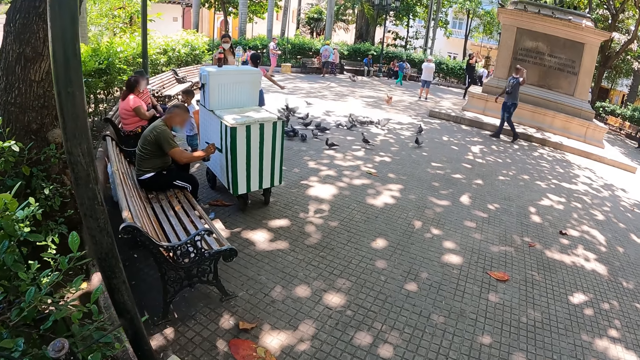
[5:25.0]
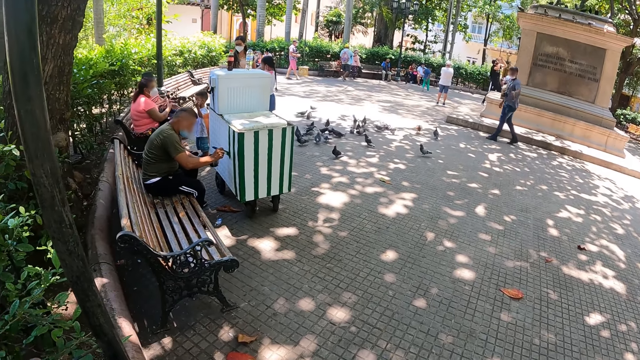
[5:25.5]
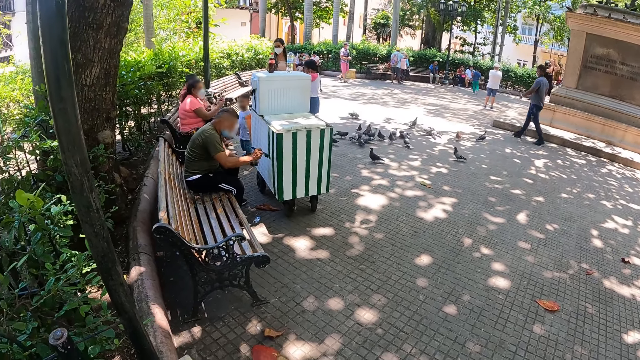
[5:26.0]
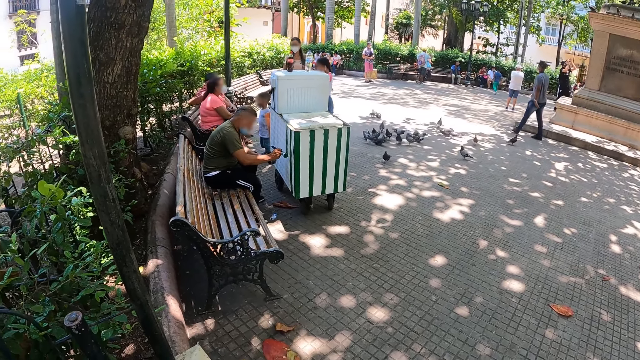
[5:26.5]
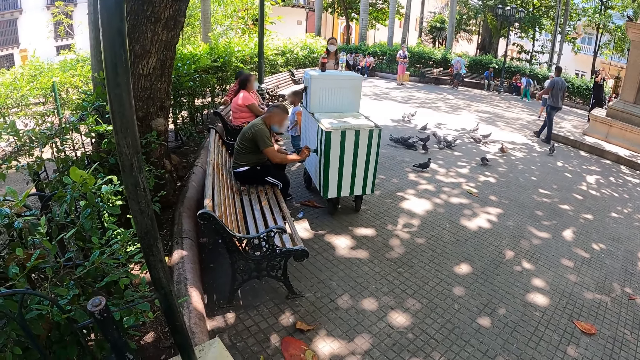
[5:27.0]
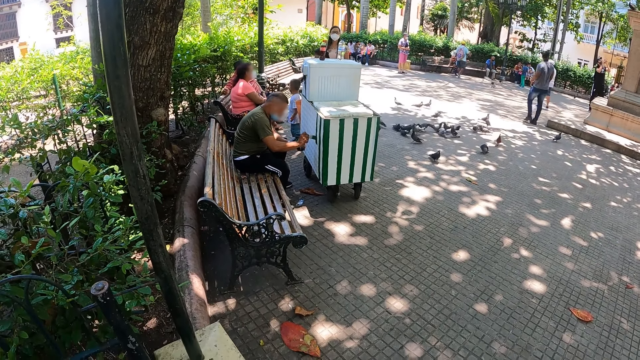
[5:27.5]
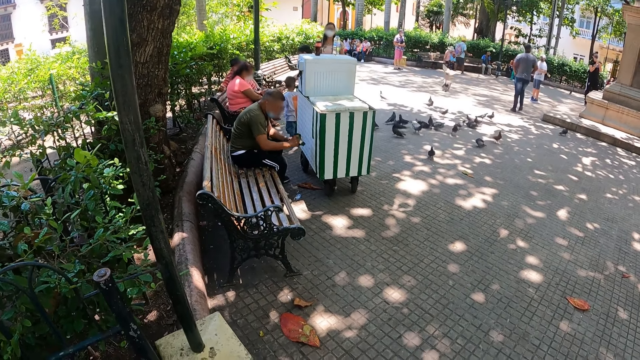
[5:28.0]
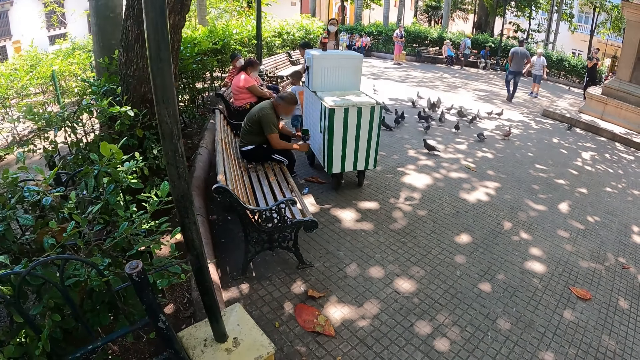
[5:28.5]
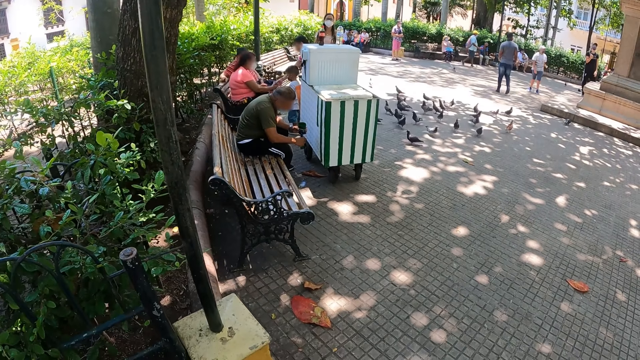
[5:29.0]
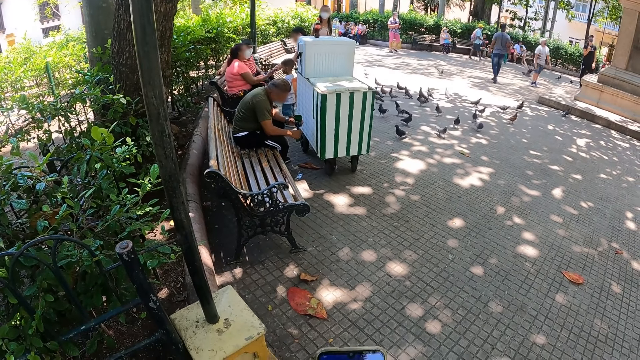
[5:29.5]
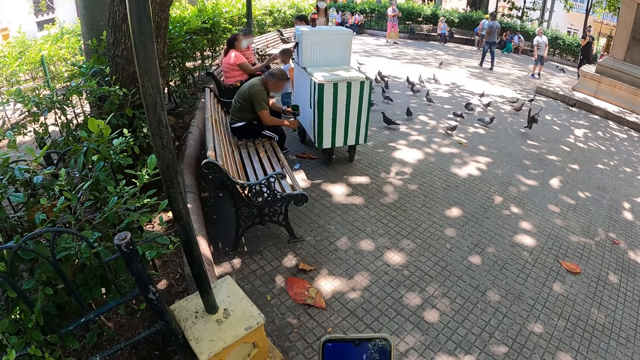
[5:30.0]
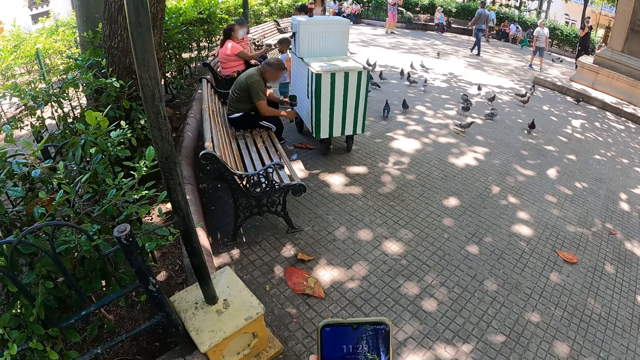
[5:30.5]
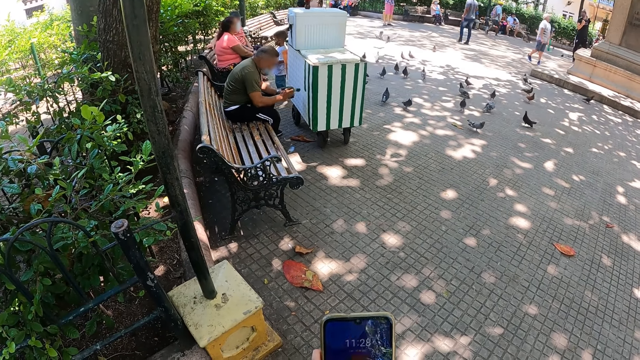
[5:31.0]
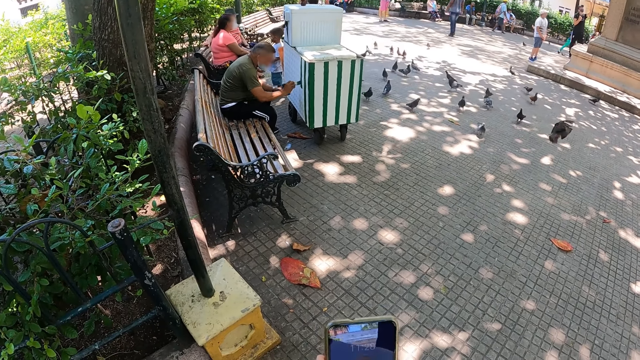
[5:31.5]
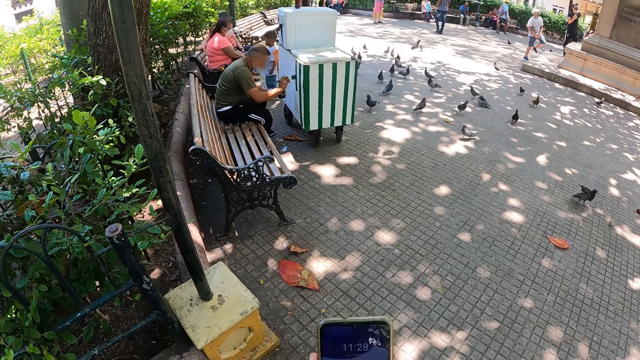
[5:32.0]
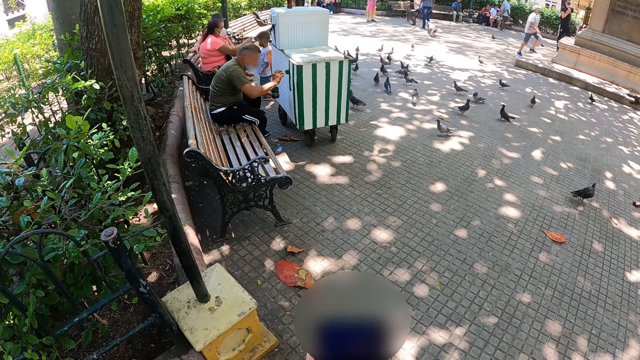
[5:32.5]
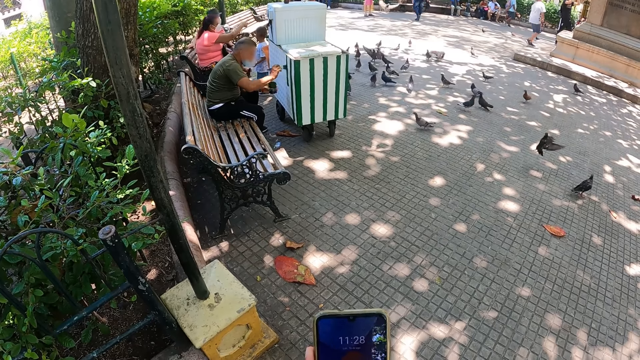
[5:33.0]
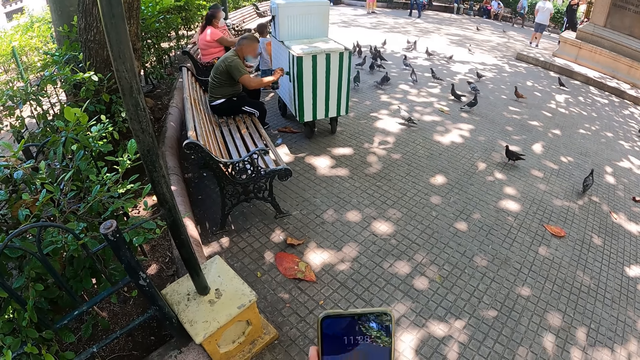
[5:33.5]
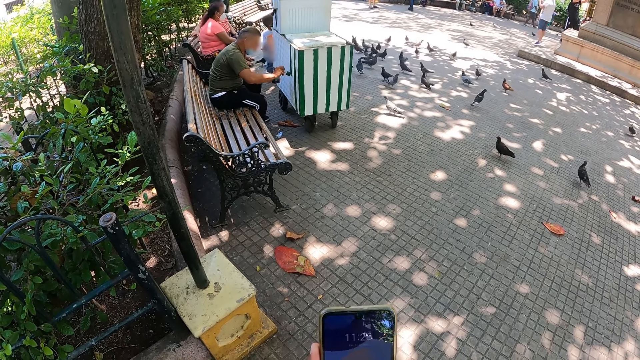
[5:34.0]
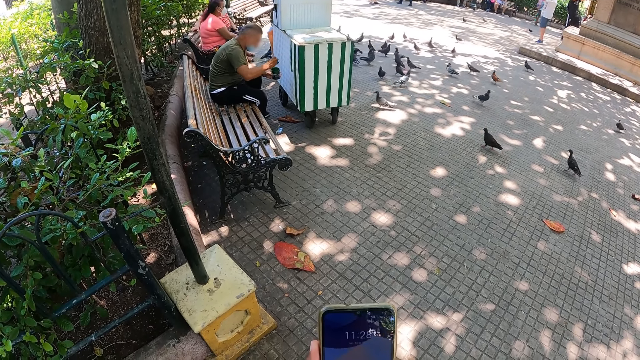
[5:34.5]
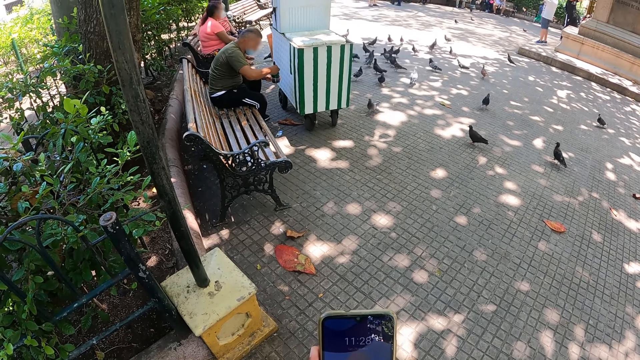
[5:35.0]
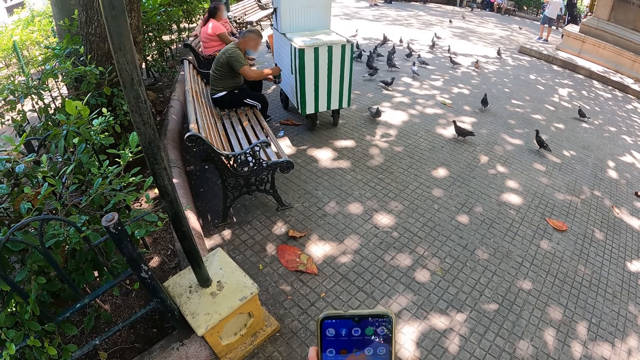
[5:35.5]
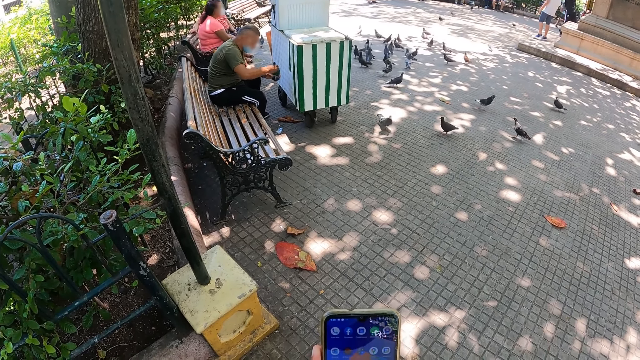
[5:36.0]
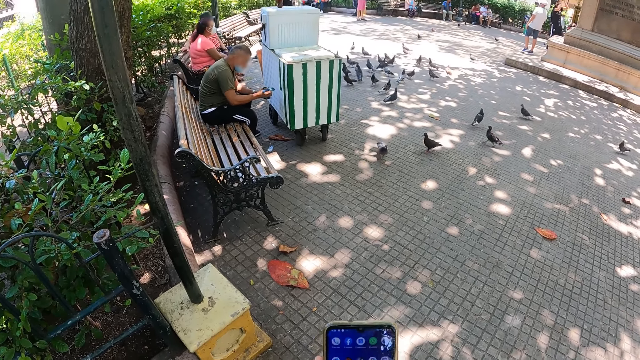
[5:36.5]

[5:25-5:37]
The camera wearer operates the phone with both hands.

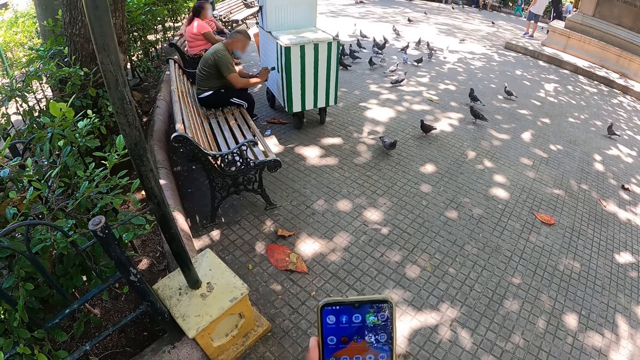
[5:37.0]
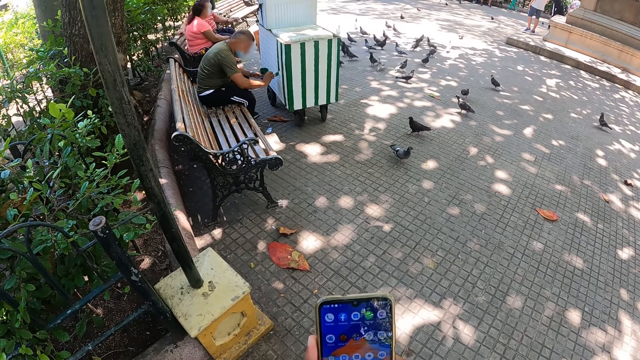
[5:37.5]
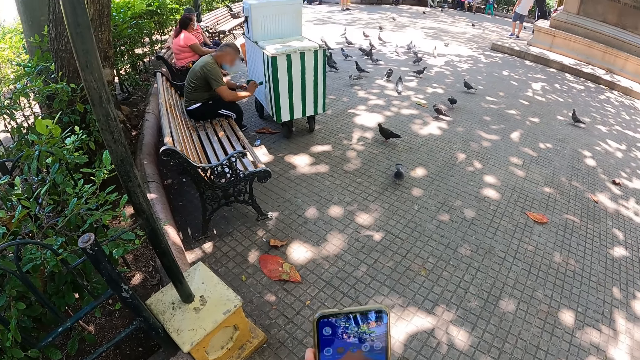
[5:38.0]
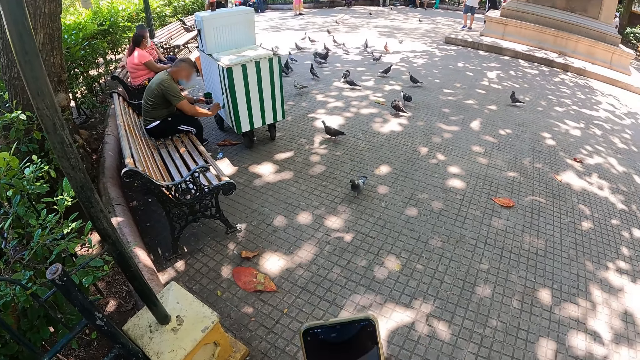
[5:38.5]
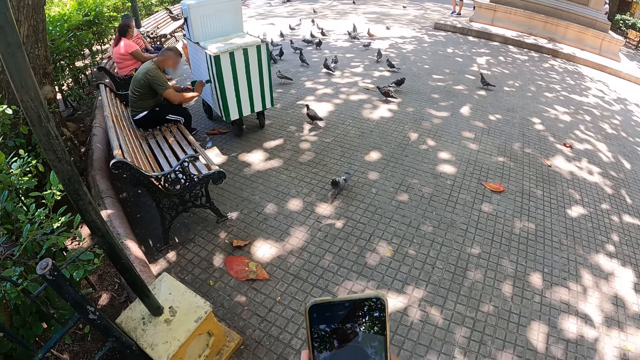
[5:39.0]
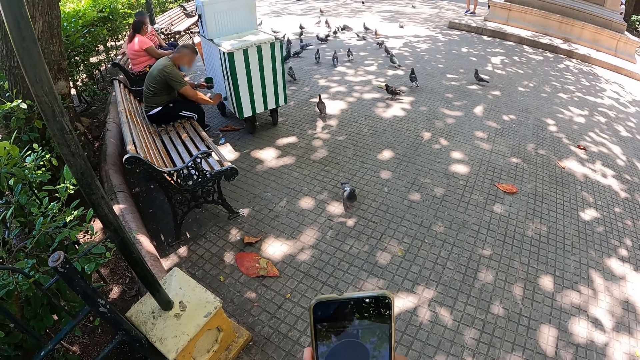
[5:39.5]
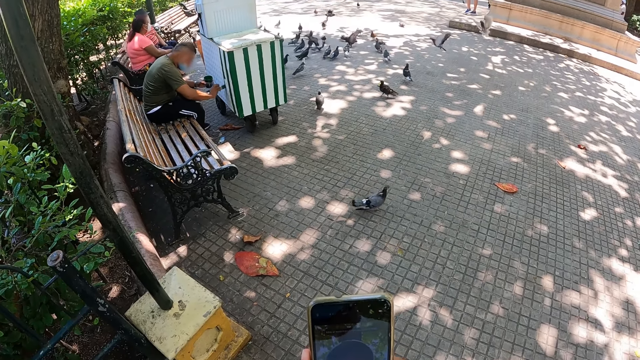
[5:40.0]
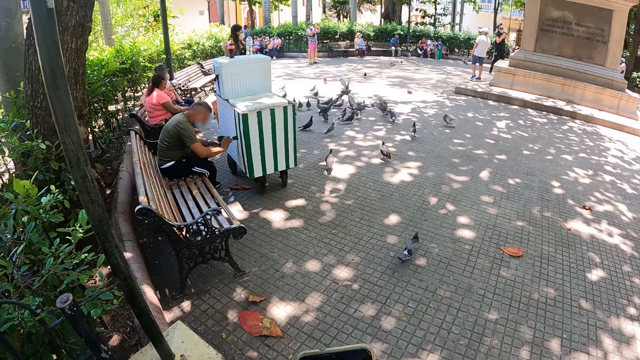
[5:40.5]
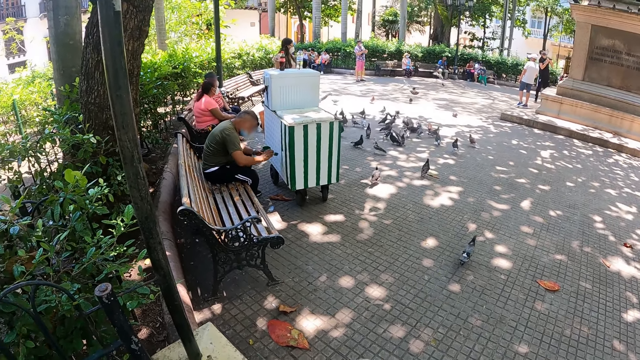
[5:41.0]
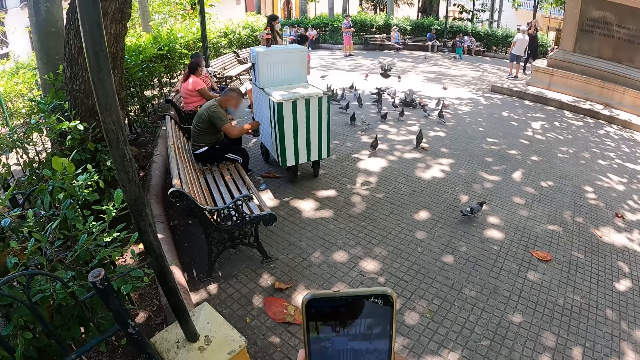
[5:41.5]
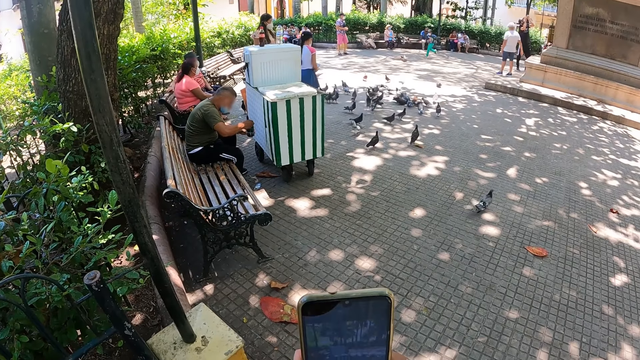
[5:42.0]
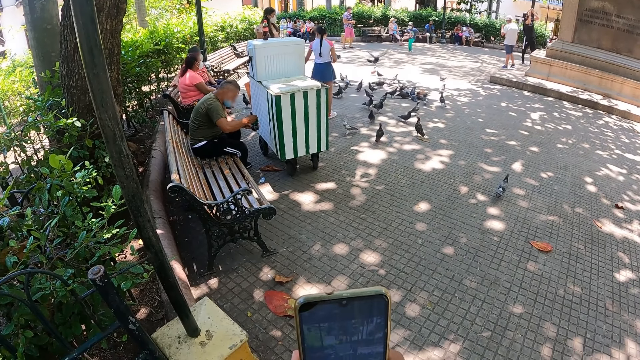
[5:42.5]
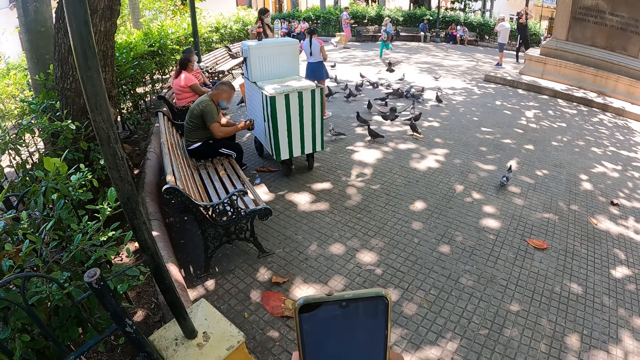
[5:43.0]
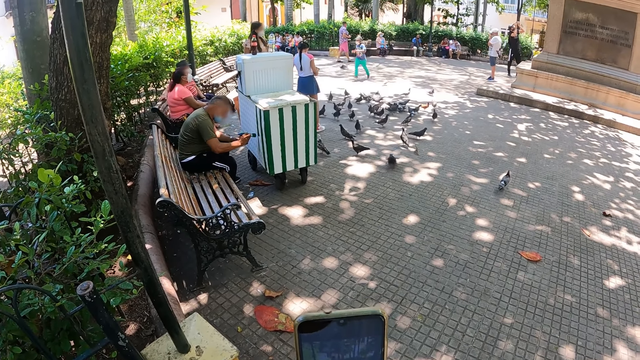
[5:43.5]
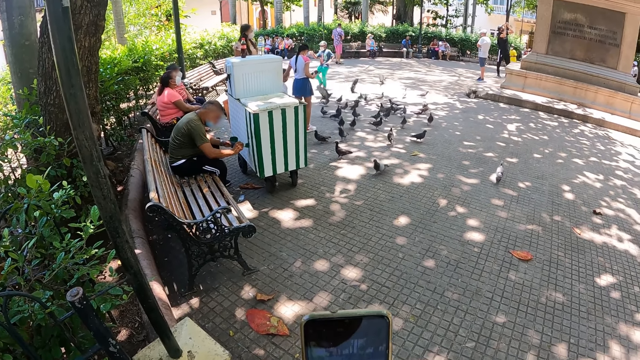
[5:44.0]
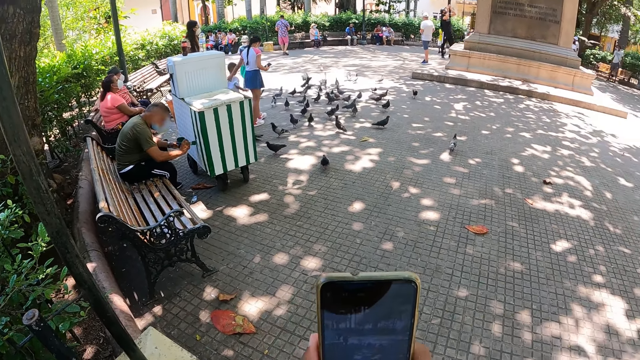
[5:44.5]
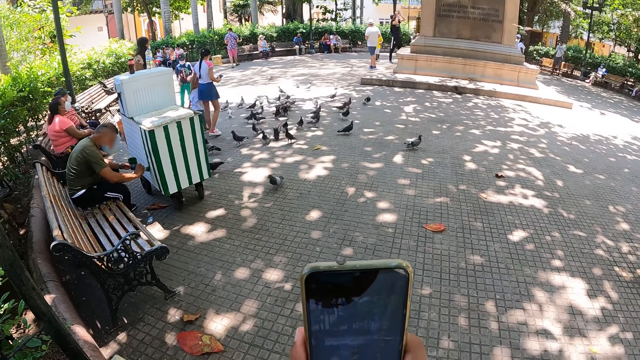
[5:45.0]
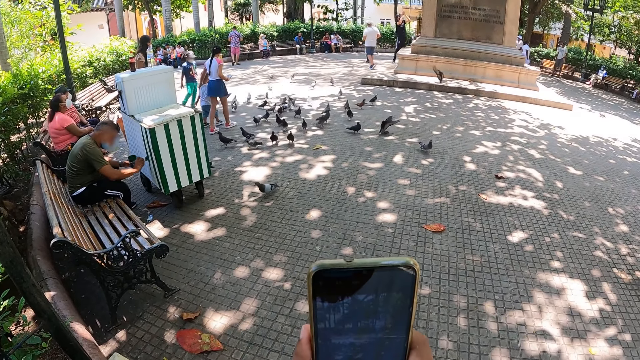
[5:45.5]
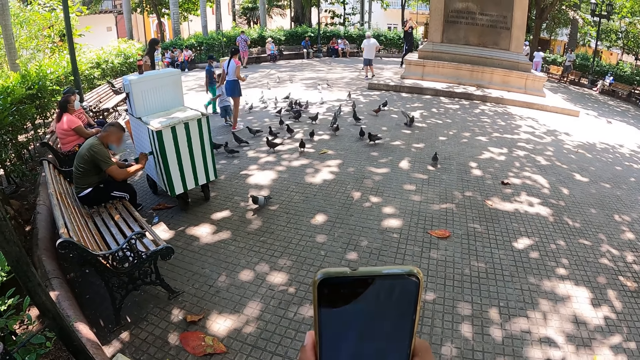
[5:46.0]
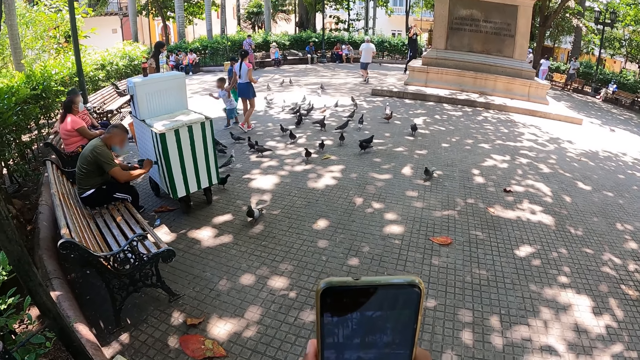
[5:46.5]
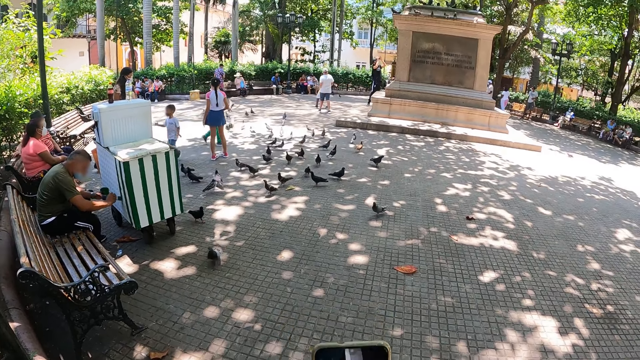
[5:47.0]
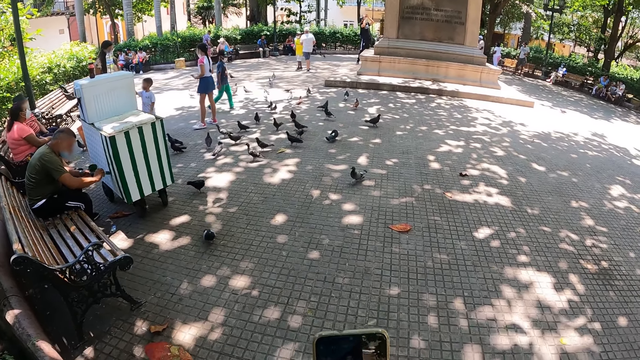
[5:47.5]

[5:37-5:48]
The camera wearer films the pigeons with the phone.
